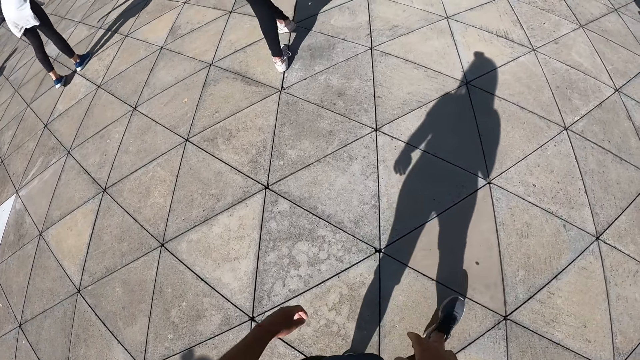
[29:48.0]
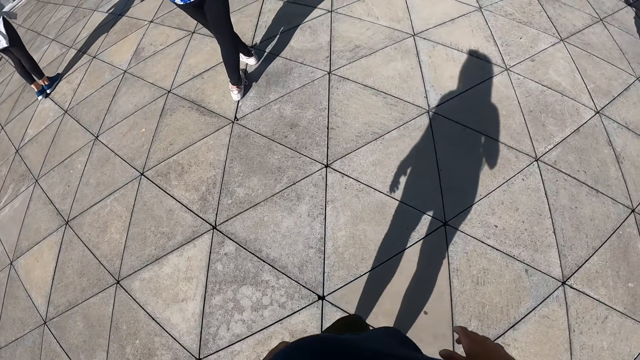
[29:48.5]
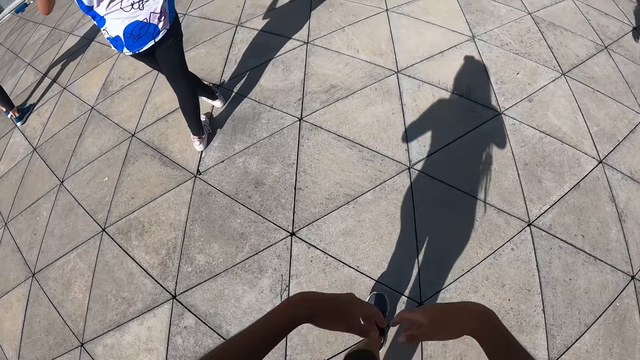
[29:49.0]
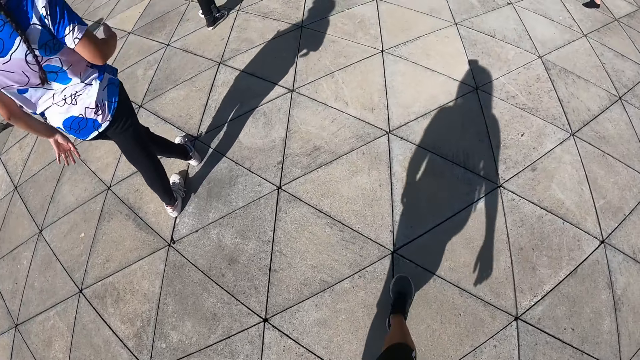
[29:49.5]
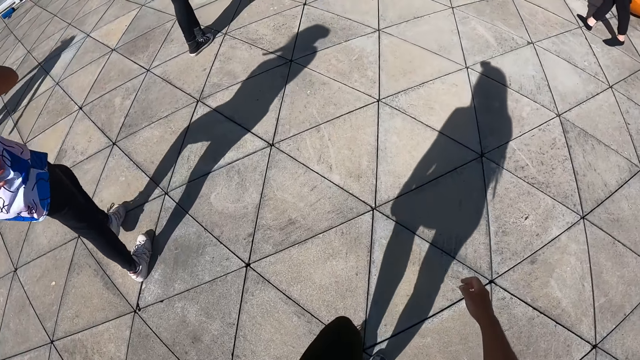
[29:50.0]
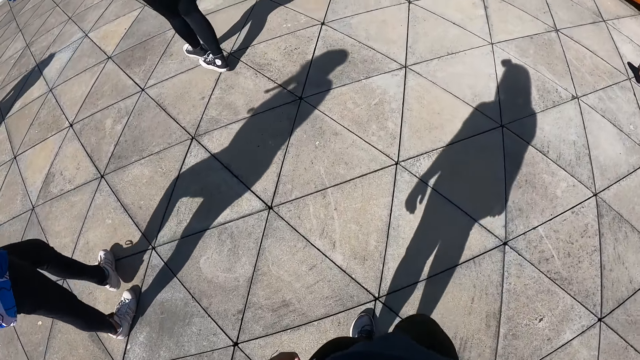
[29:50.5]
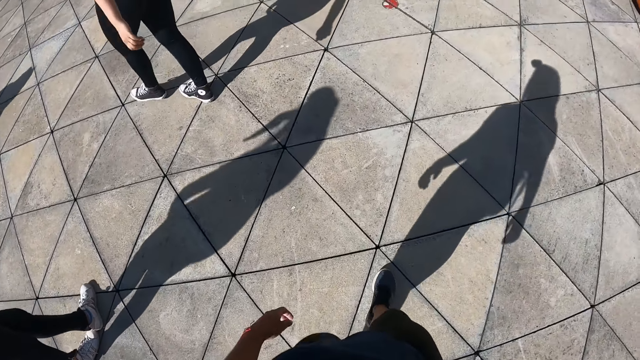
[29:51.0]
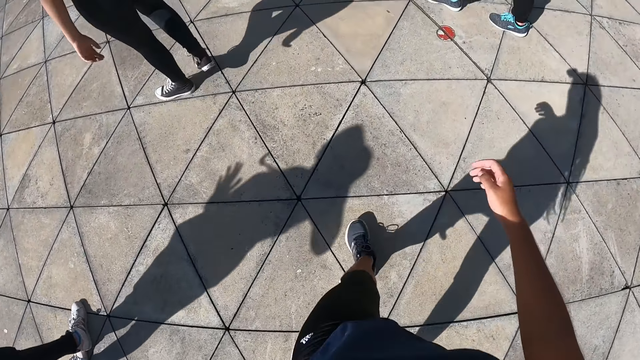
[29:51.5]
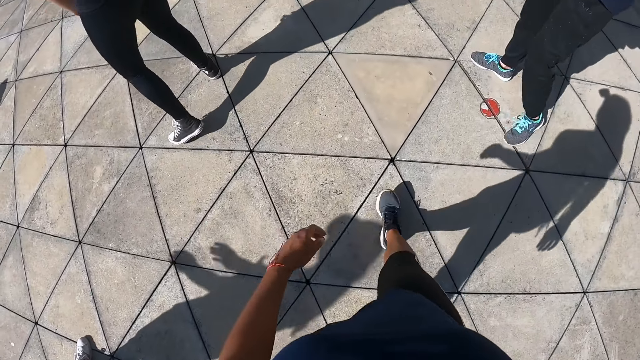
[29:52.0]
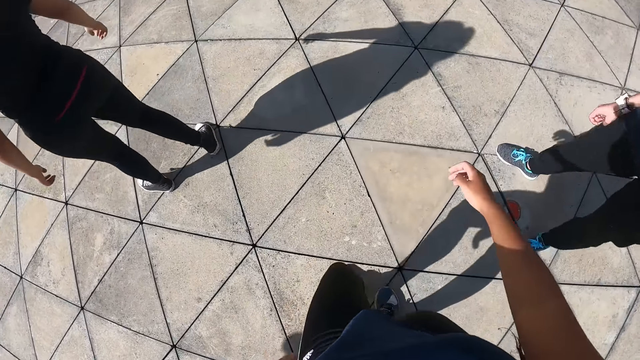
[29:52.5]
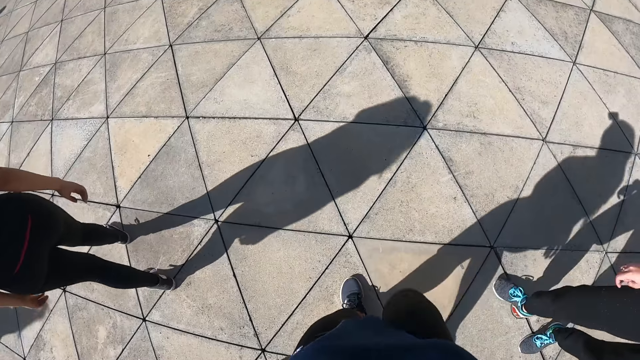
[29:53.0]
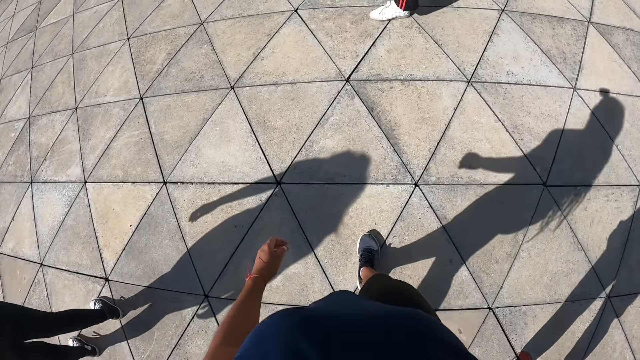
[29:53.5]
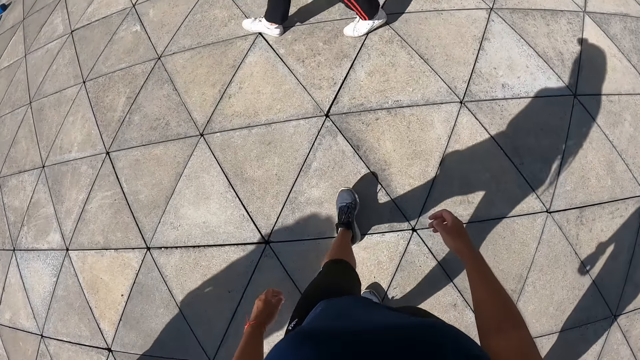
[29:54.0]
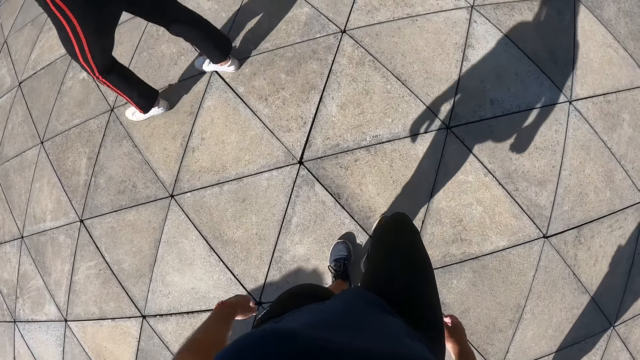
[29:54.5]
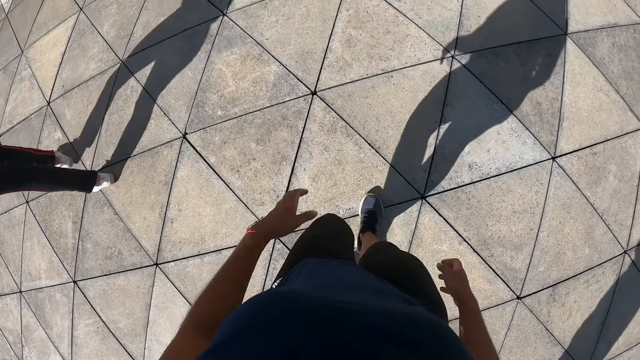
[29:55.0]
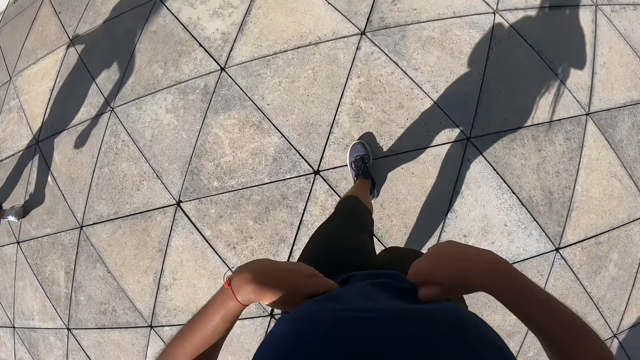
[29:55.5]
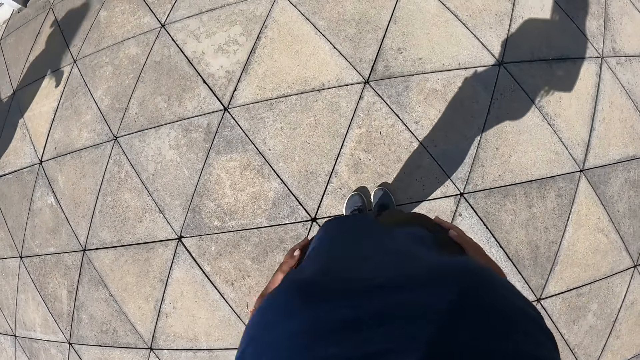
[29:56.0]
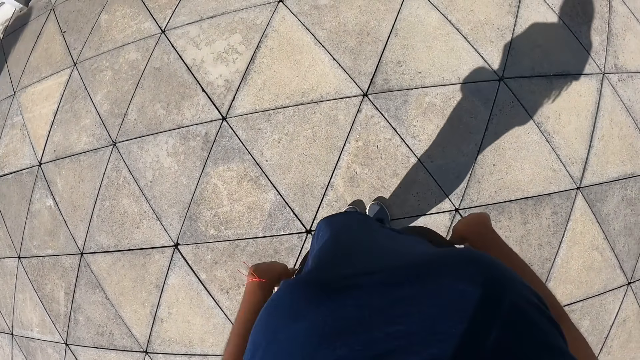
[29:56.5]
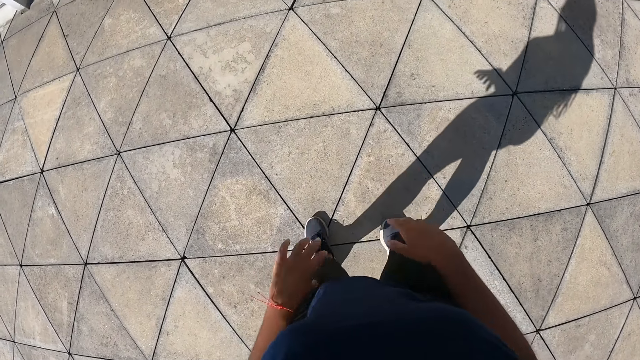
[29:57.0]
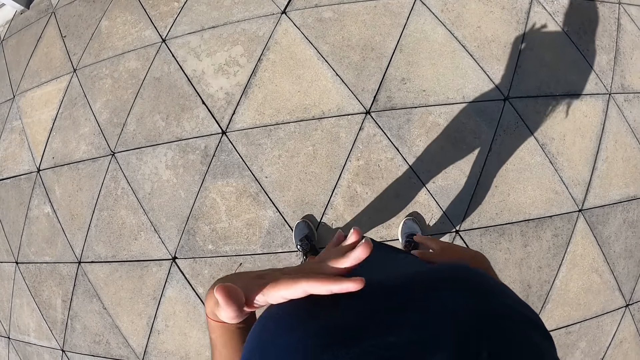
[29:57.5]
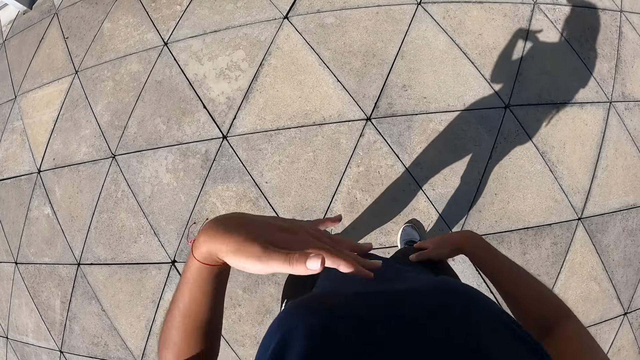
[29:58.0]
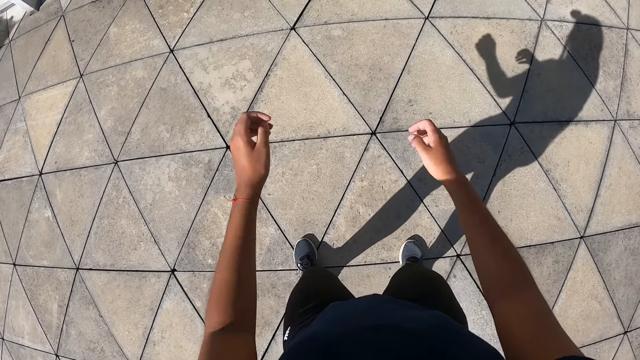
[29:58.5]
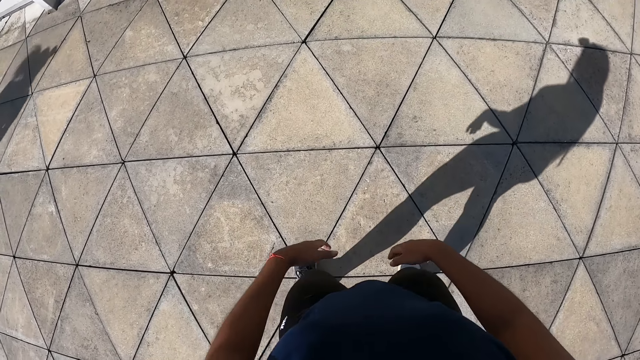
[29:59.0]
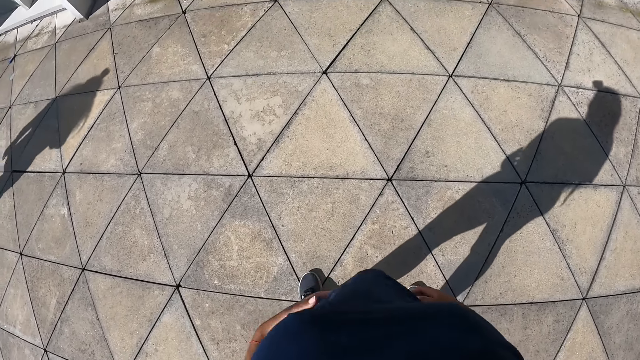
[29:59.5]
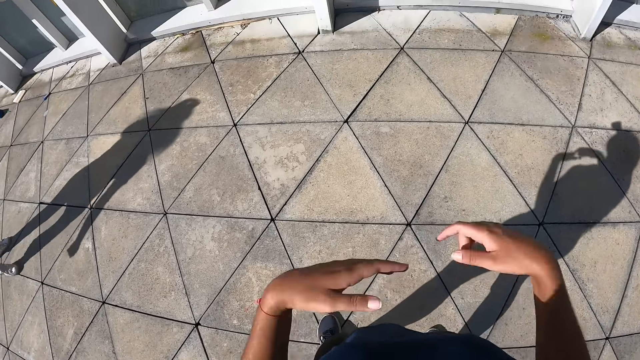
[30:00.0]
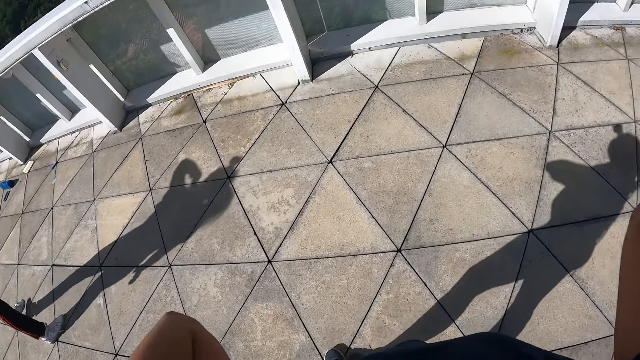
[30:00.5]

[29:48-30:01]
The camera wearer adjusts her cloth with both hands. She dances.

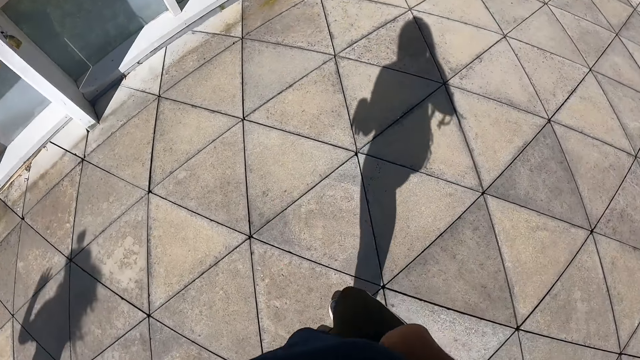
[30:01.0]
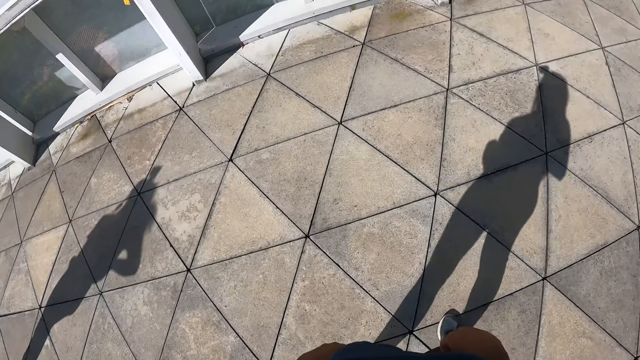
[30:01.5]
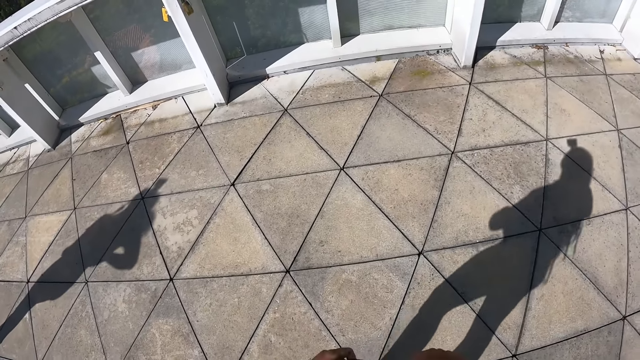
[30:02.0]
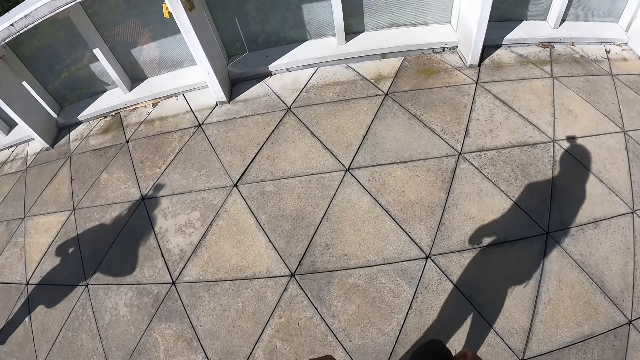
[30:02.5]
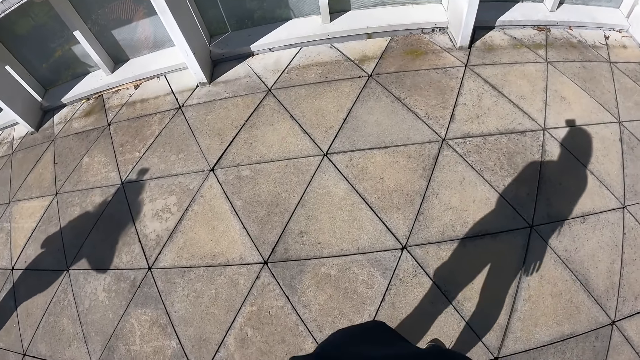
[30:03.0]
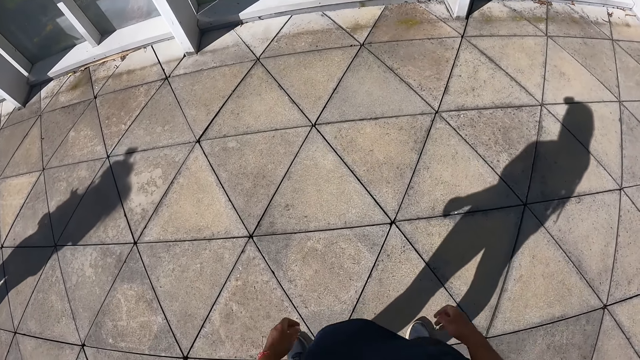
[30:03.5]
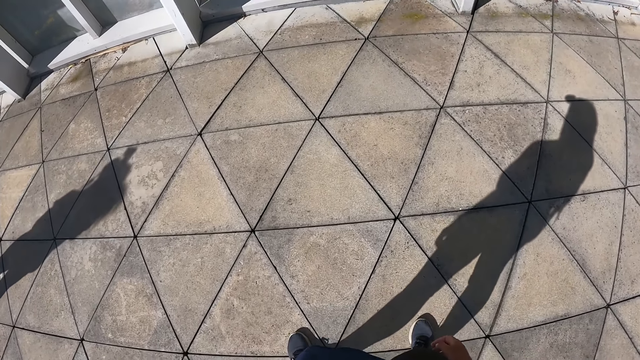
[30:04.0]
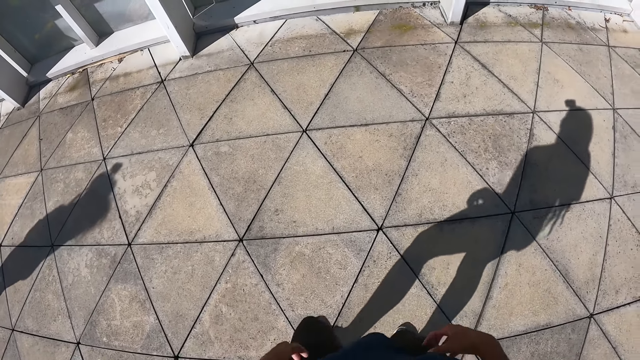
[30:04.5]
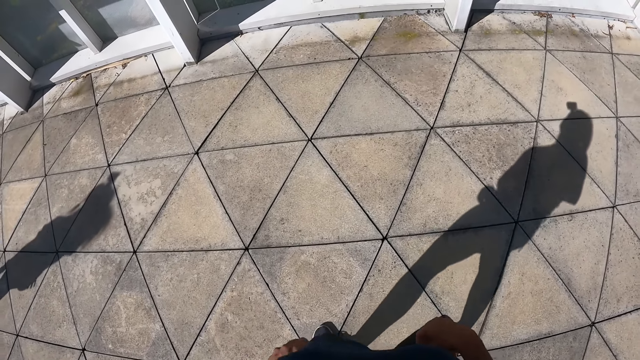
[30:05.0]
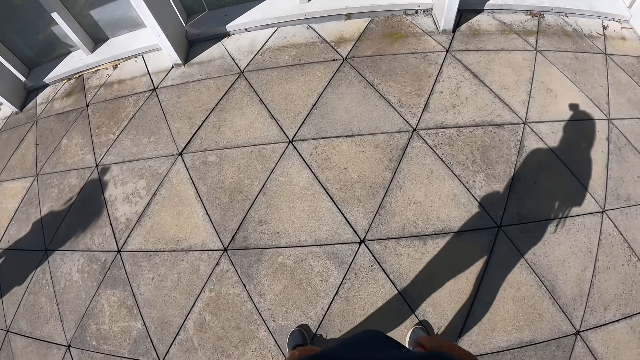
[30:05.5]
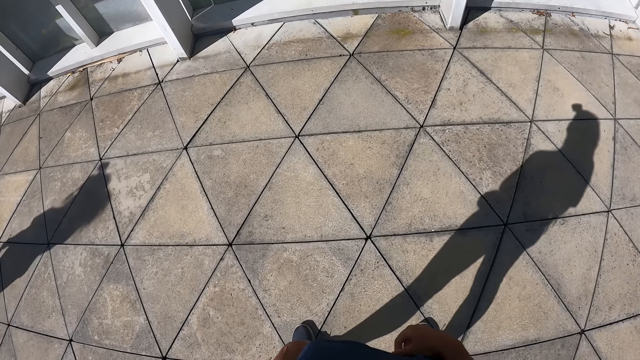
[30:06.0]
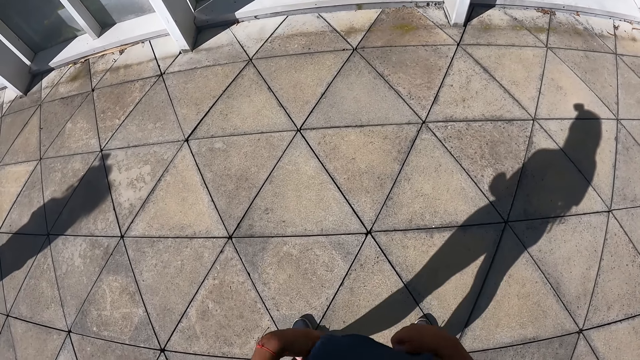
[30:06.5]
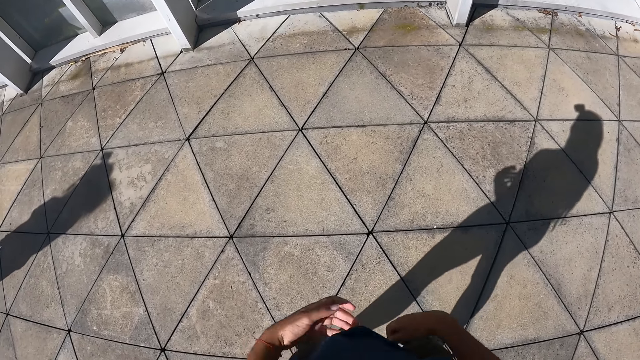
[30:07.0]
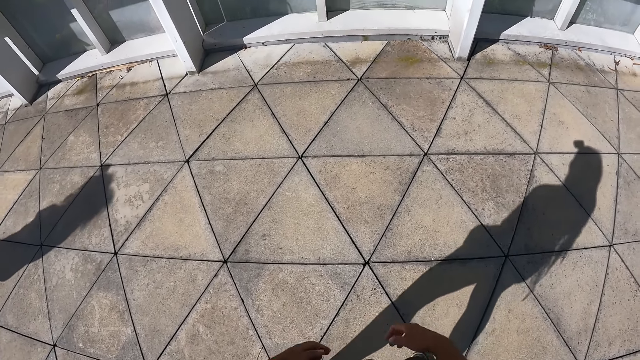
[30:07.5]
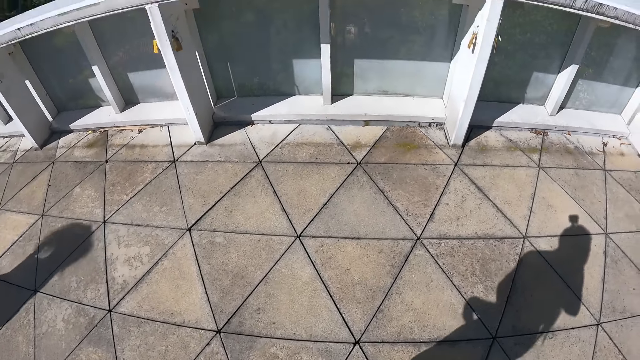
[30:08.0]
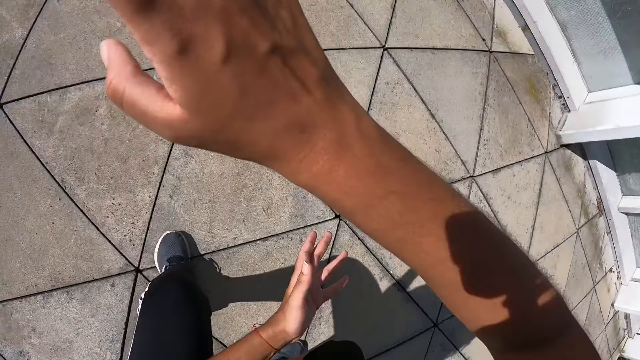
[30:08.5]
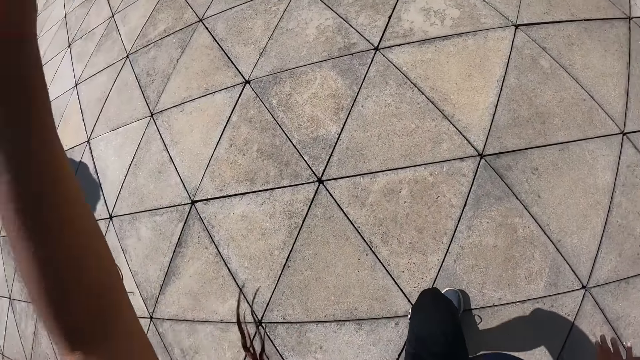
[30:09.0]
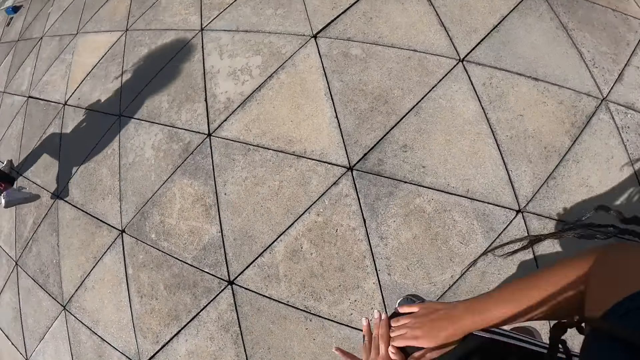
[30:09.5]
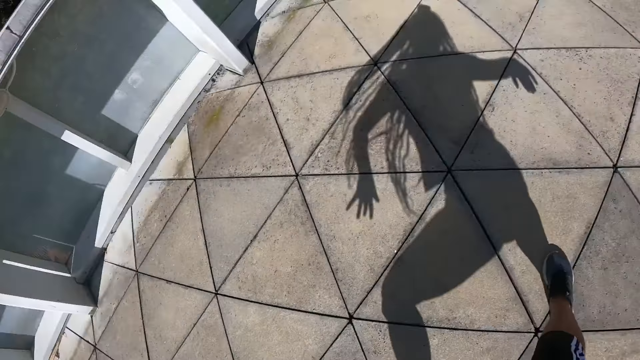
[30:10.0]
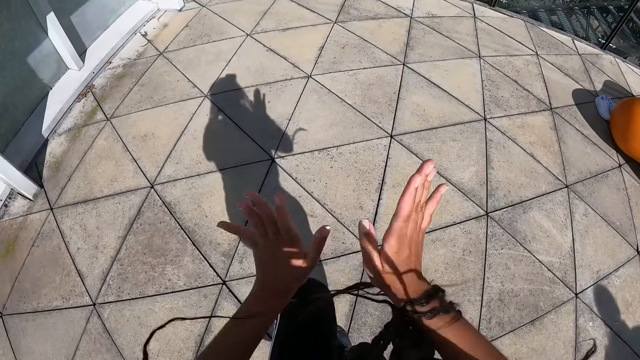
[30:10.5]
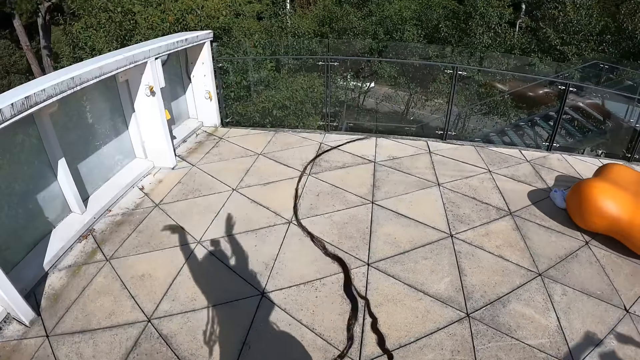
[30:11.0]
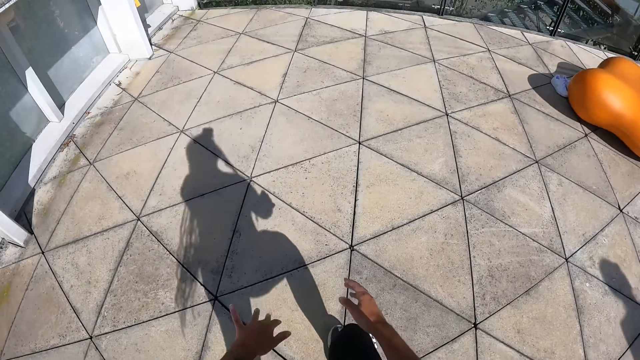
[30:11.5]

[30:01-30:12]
The camera wearer dances on the floor.
